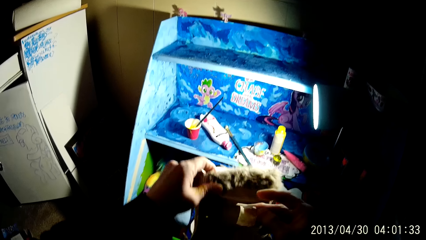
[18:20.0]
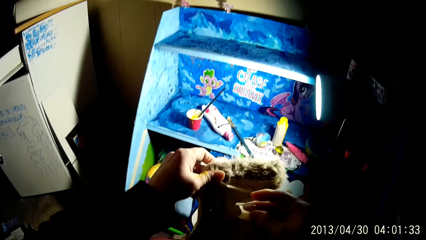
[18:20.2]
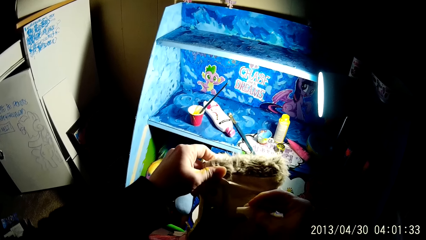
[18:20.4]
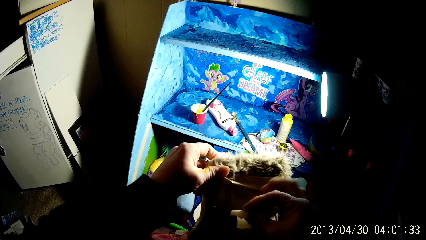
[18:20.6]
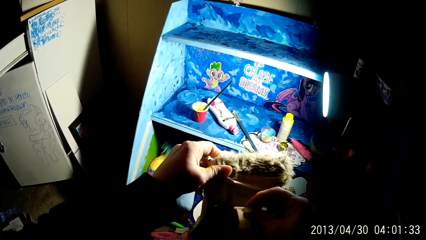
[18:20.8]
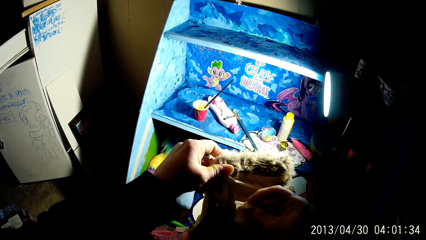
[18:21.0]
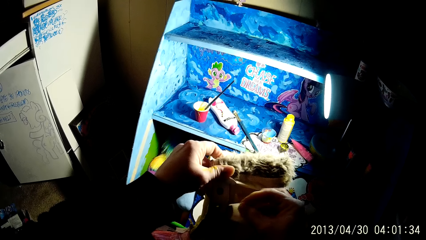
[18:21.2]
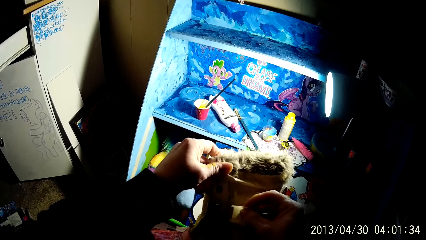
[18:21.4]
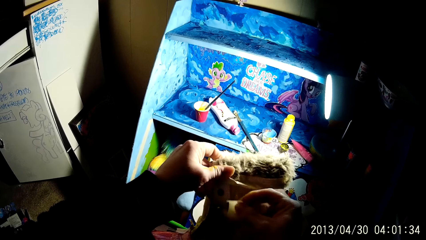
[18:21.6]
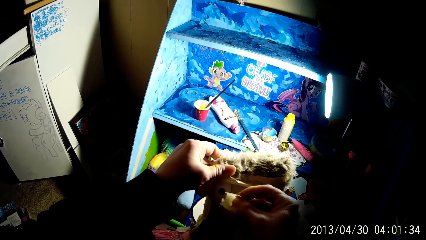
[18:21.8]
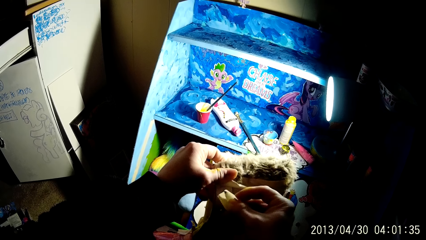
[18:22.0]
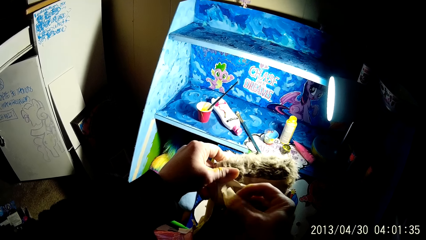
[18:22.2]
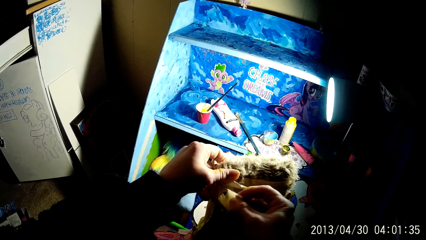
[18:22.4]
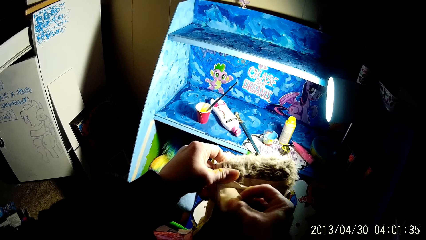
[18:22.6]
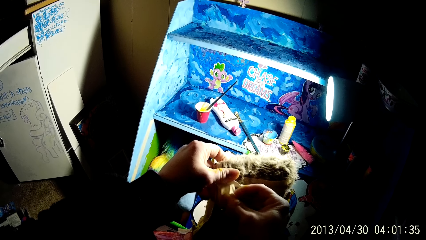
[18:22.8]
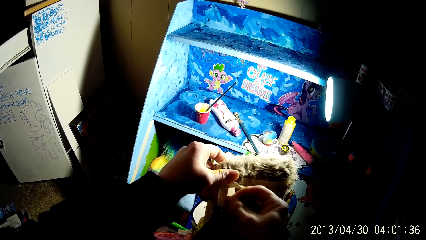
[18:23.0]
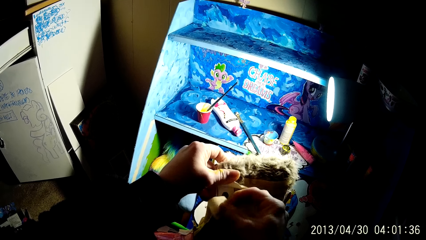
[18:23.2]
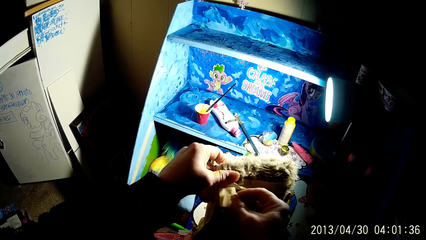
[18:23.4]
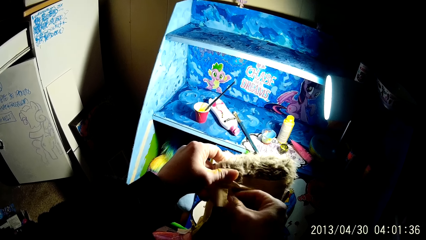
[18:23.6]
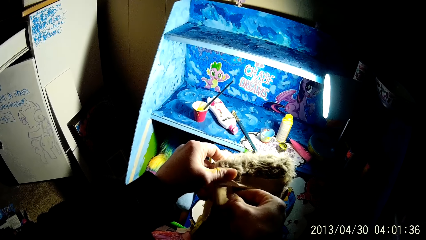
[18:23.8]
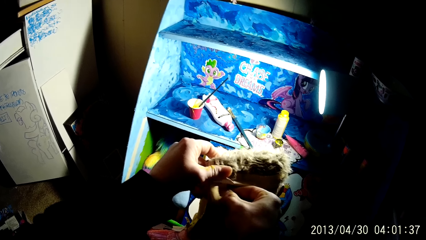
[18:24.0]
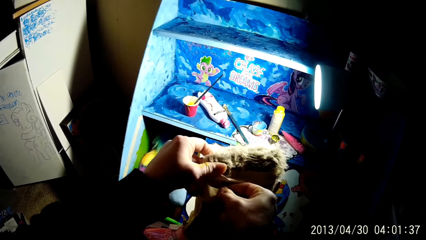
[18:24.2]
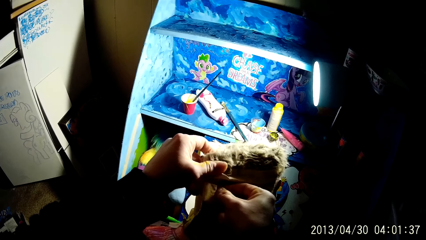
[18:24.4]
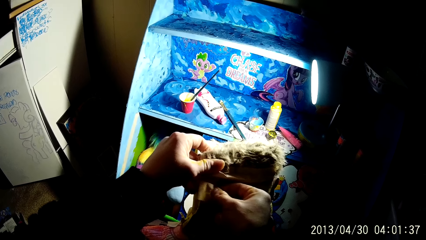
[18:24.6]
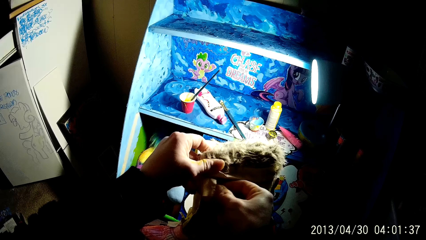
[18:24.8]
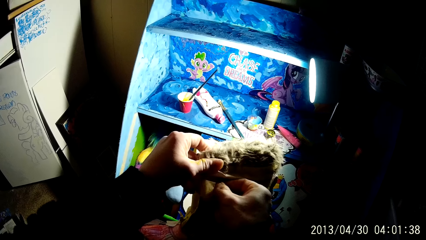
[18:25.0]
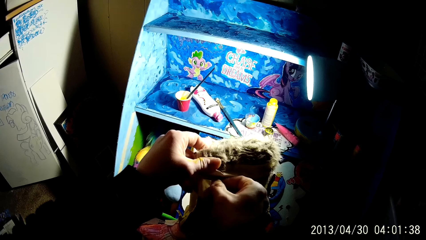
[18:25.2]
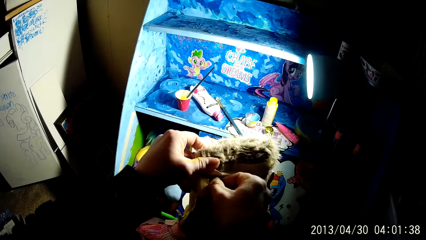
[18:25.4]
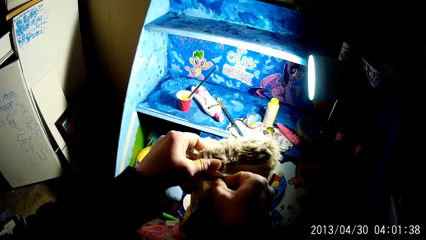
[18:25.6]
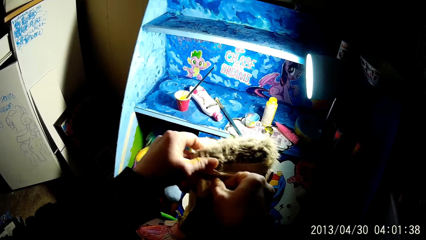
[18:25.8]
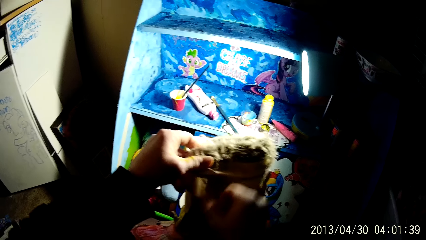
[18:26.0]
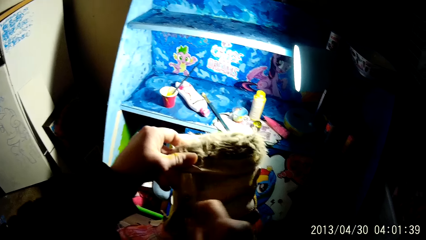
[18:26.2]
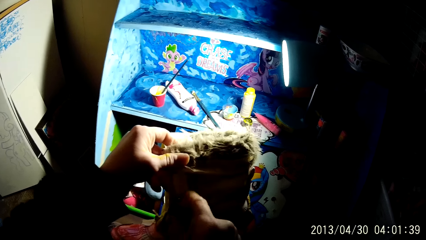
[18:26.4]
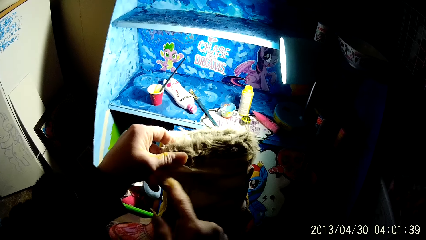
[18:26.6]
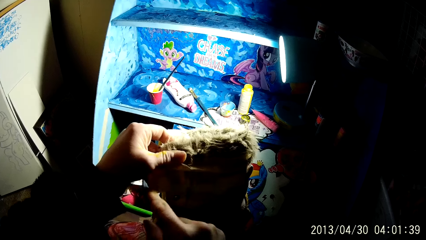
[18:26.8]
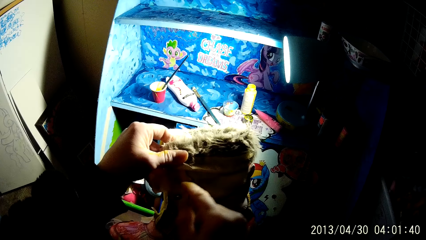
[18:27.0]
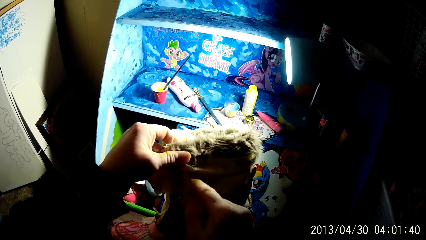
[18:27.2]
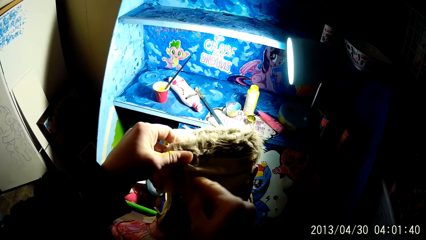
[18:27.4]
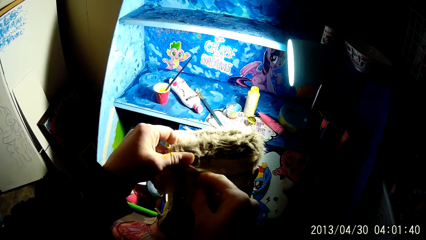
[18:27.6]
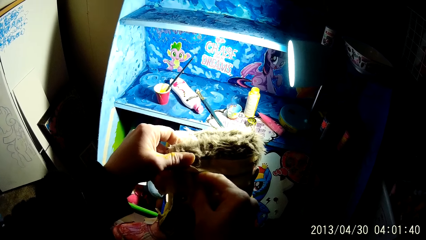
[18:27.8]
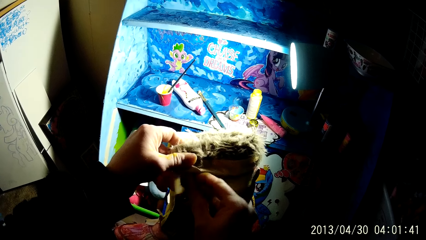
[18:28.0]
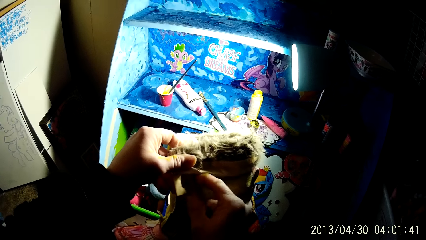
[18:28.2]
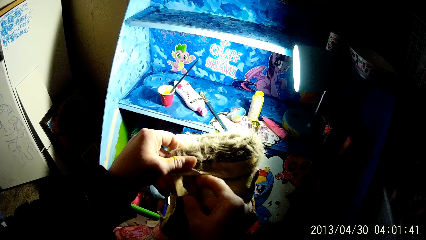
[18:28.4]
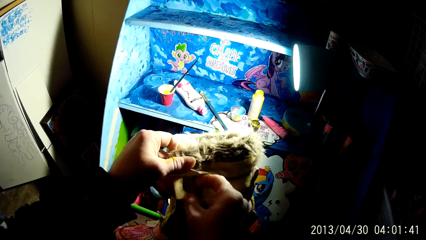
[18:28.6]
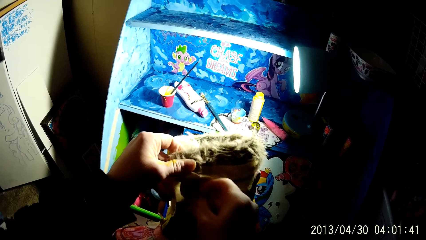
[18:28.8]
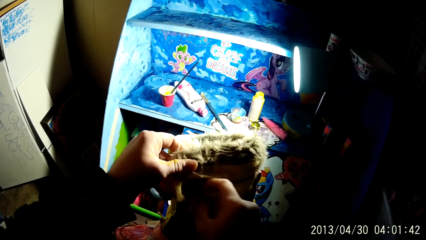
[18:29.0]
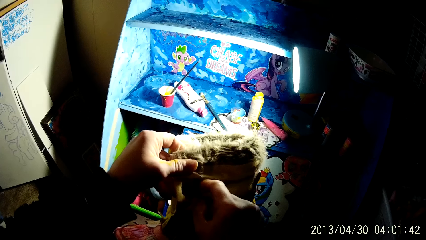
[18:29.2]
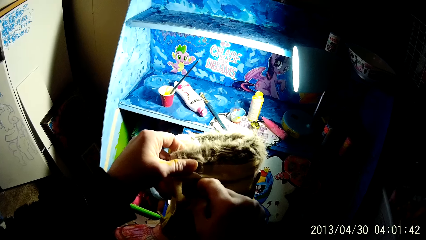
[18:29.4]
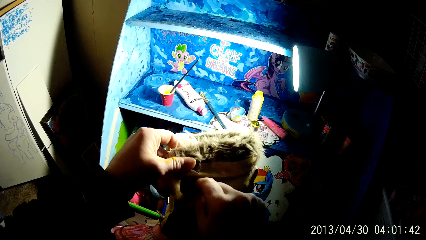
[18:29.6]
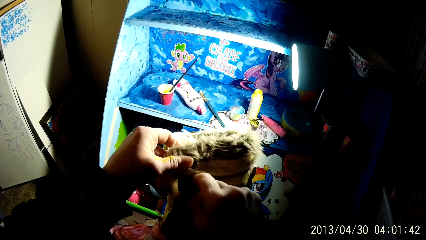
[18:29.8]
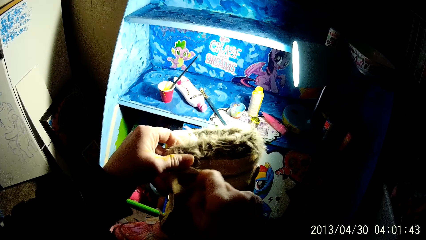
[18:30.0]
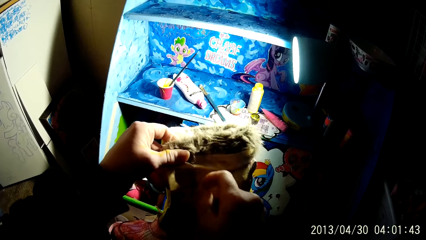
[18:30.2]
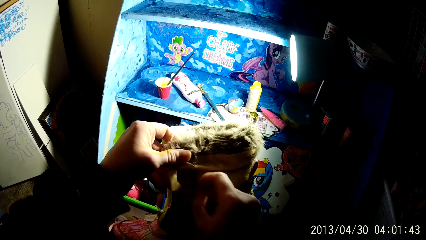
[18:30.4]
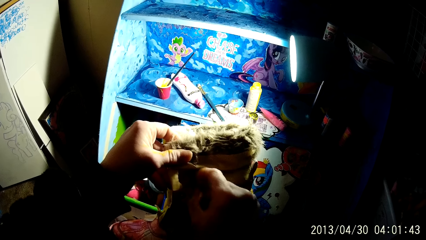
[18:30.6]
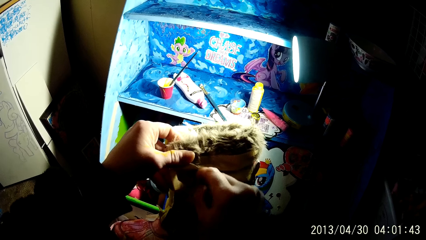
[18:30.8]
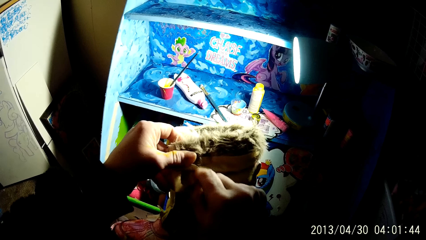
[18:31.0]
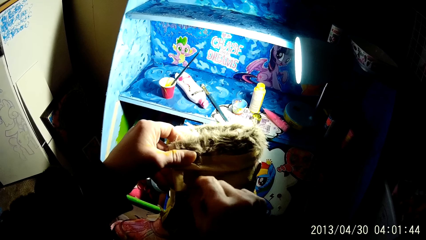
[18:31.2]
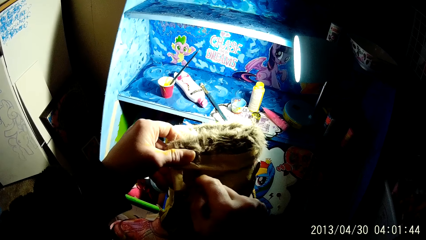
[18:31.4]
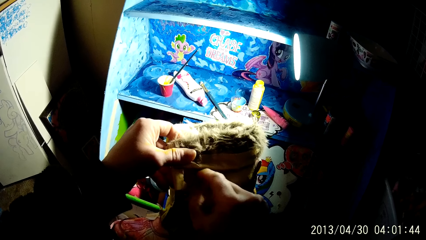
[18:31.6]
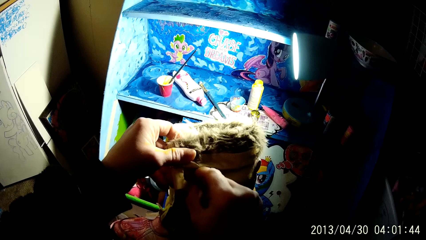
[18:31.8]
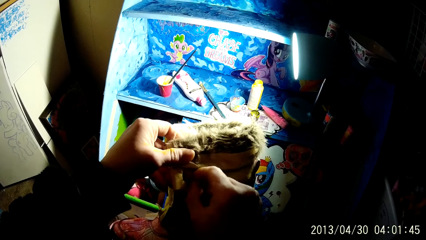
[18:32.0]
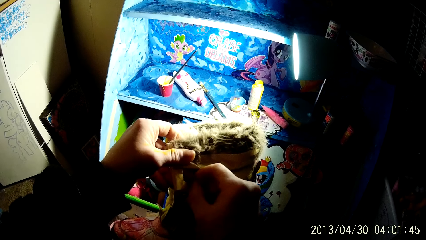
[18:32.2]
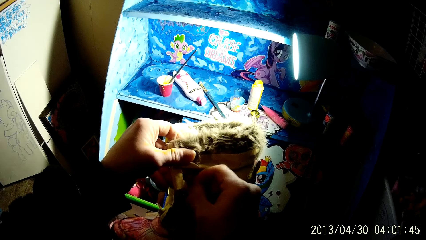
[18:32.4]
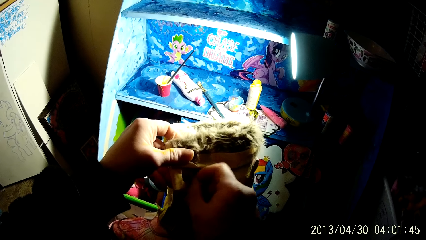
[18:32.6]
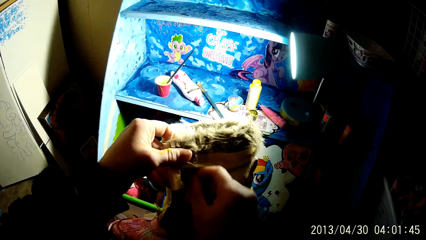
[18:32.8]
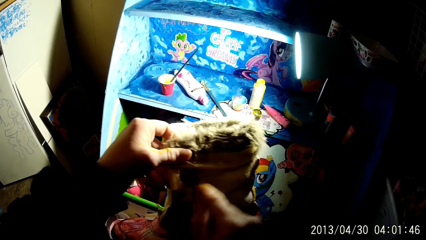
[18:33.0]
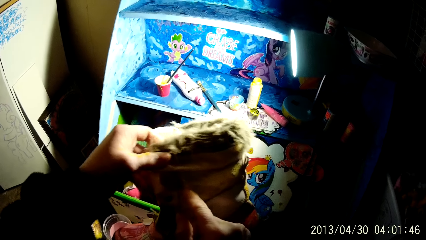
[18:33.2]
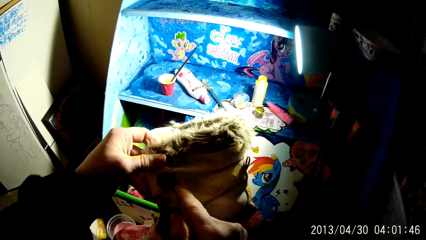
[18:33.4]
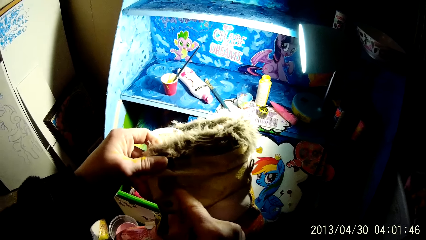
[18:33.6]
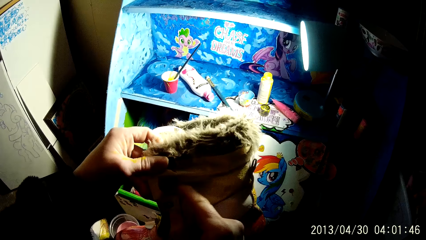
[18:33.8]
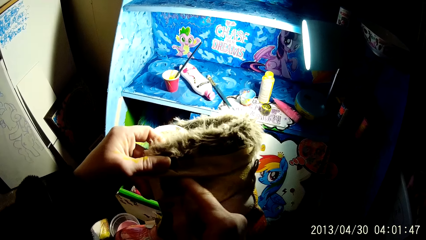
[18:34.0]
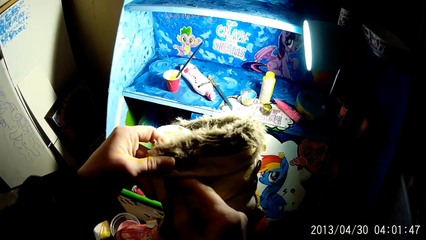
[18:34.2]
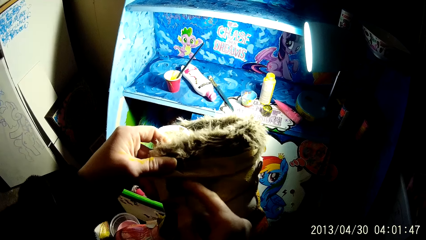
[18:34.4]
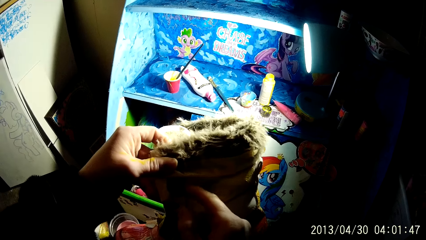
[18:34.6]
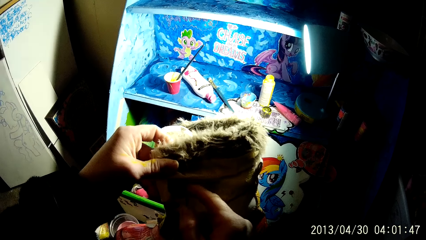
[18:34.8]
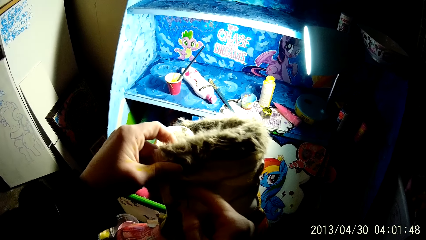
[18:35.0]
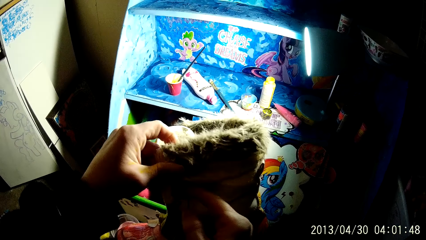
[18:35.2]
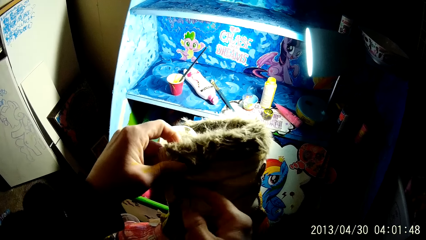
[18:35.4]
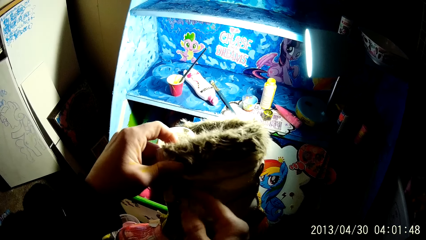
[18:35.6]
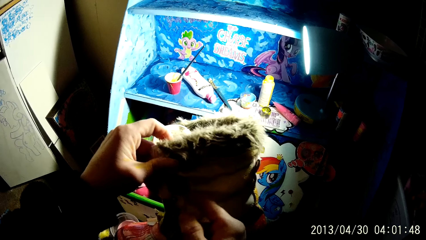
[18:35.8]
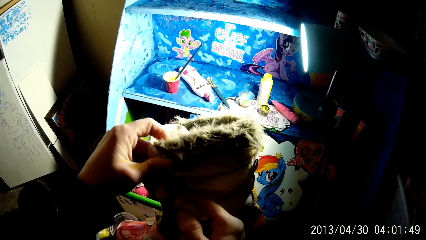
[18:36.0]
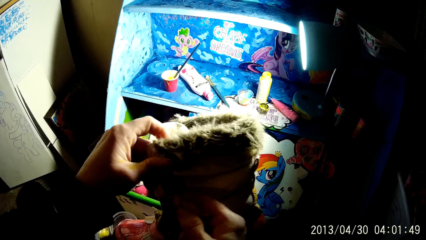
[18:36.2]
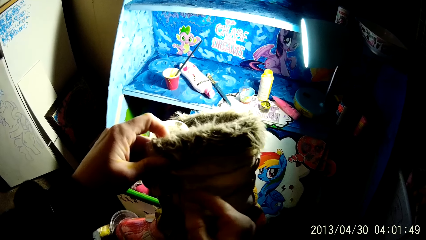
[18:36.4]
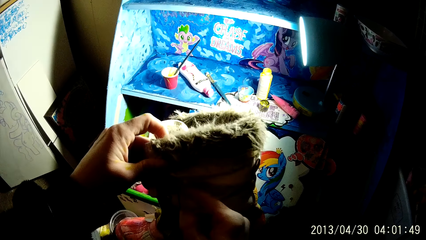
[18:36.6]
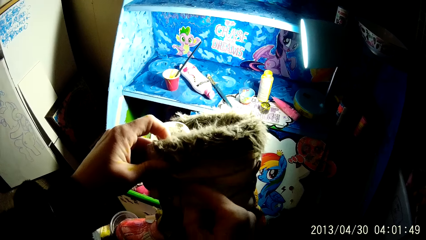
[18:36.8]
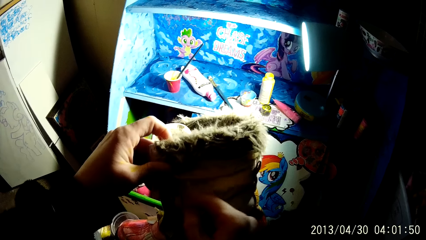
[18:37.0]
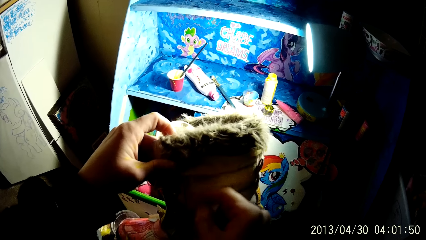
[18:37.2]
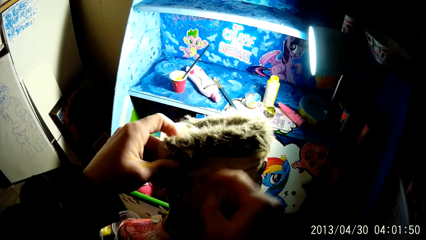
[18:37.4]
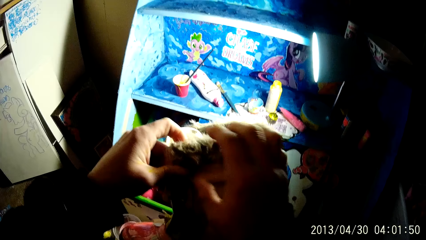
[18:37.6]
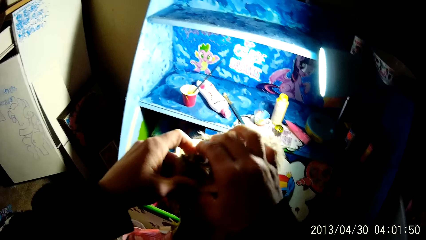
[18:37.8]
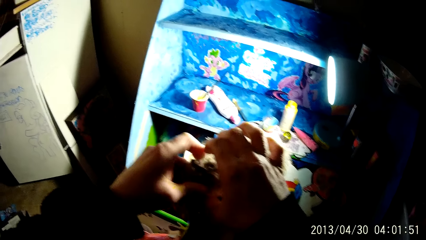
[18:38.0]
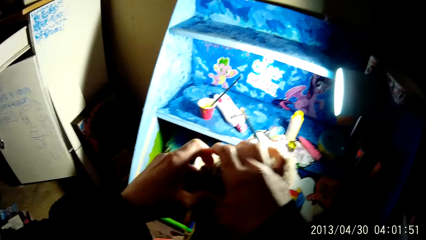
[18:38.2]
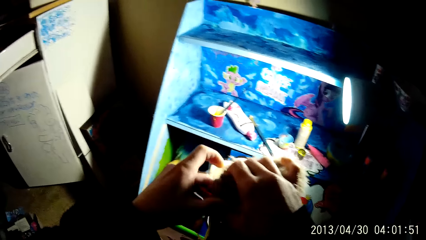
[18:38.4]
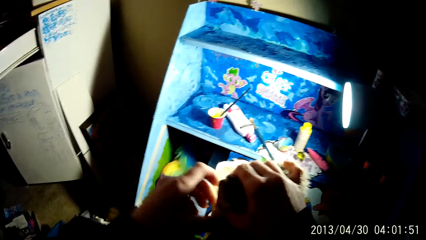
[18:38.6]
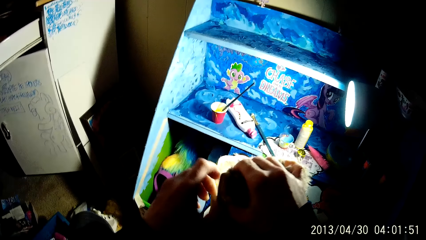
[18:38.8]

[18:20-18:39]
The camera wearer puts a sticker on a shoe. He tapes the boot with the piece of paper tape in his right hand. He adjusts the boot with his right hand.
